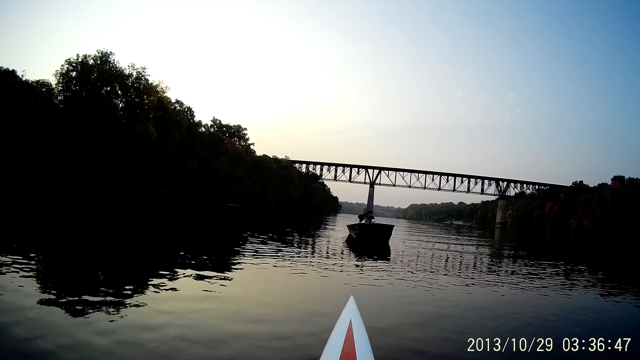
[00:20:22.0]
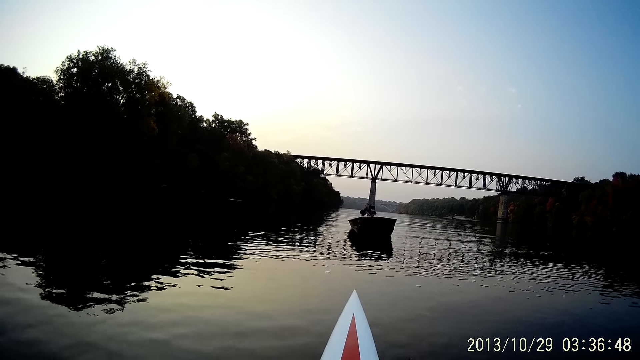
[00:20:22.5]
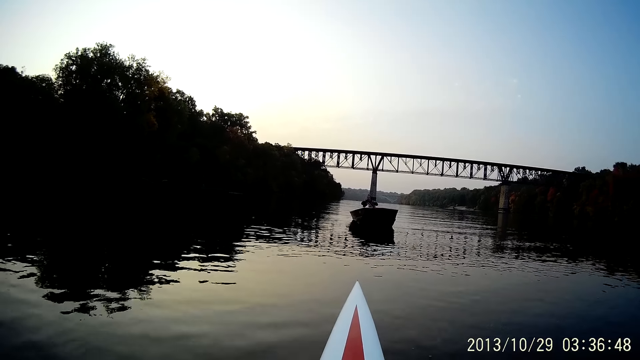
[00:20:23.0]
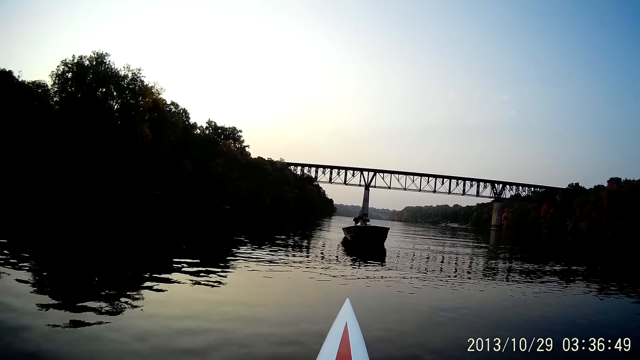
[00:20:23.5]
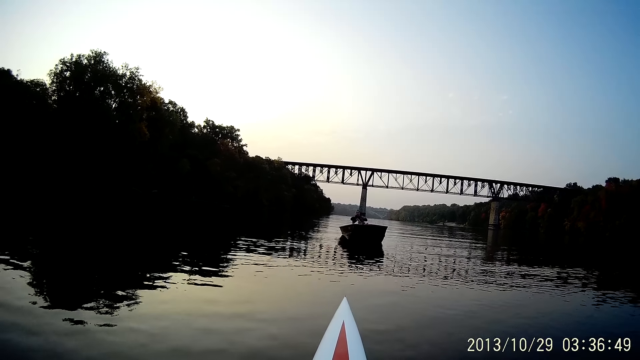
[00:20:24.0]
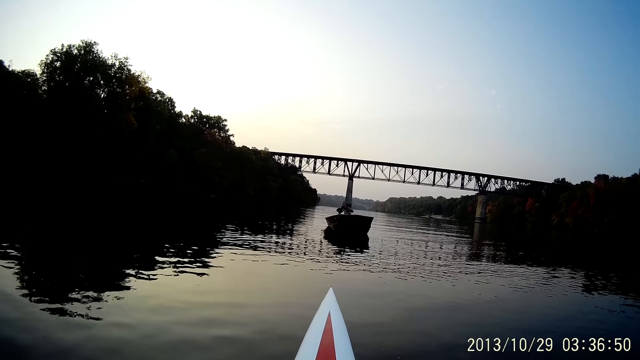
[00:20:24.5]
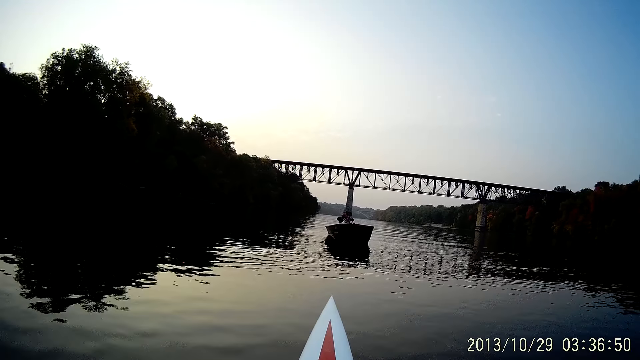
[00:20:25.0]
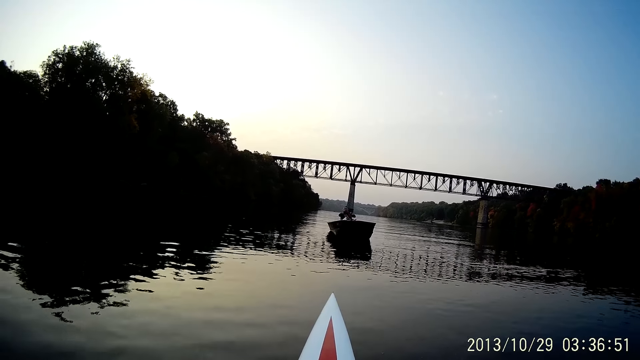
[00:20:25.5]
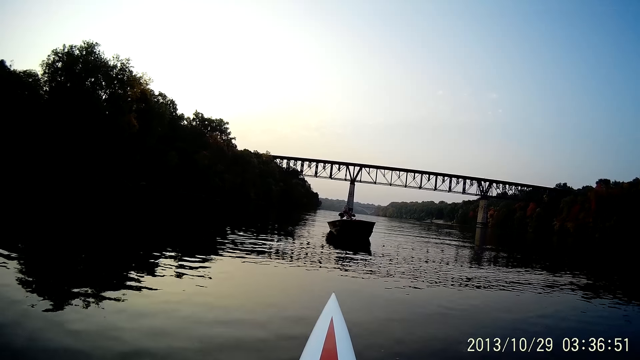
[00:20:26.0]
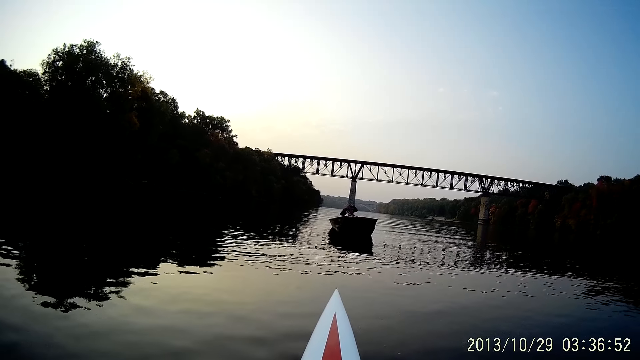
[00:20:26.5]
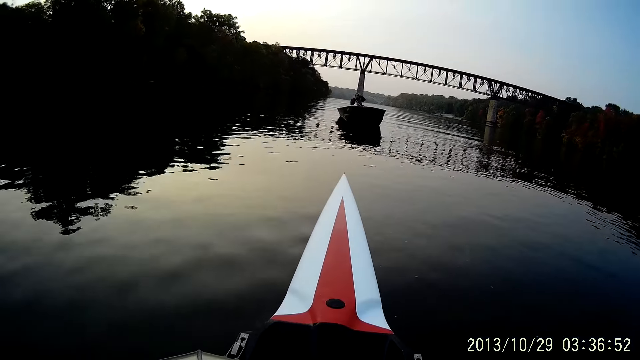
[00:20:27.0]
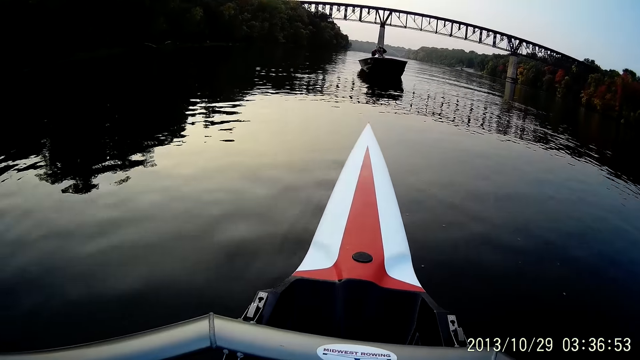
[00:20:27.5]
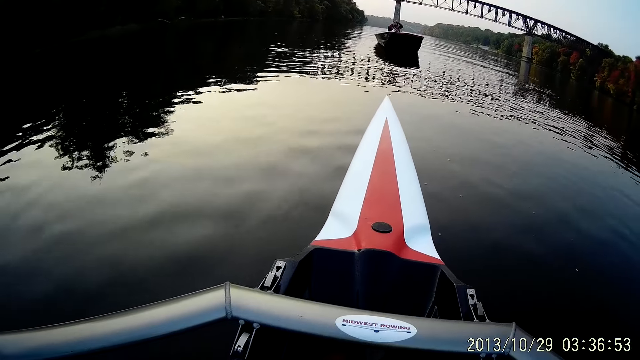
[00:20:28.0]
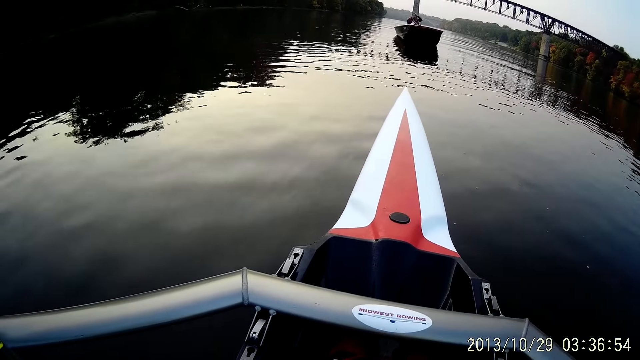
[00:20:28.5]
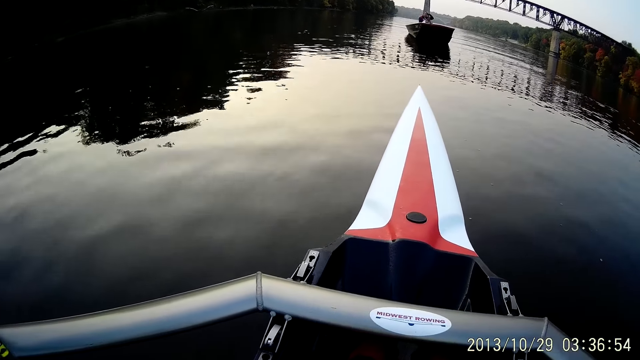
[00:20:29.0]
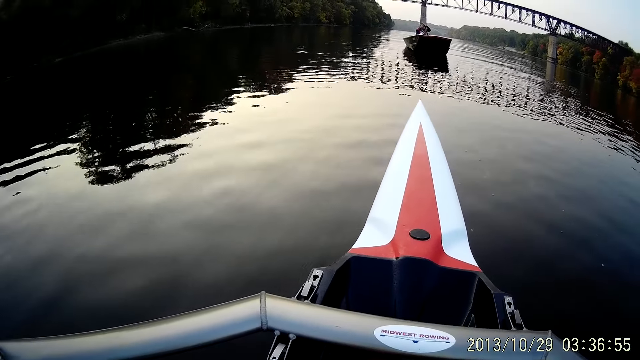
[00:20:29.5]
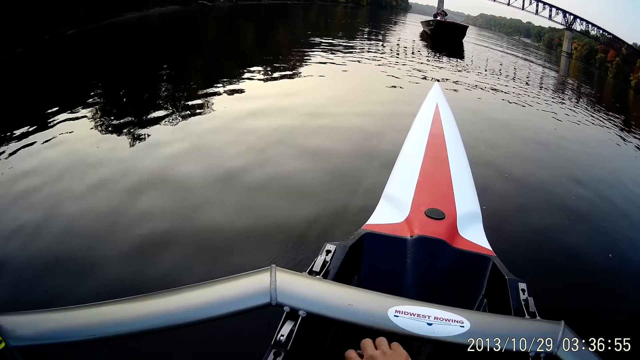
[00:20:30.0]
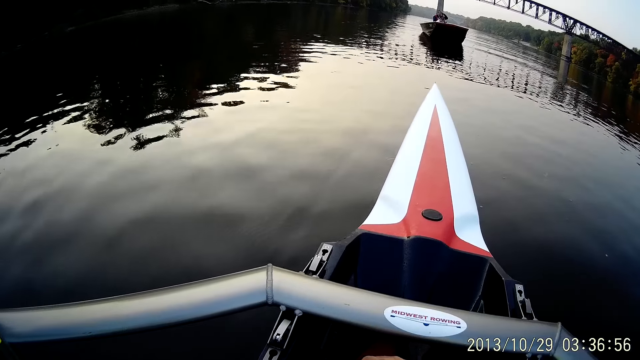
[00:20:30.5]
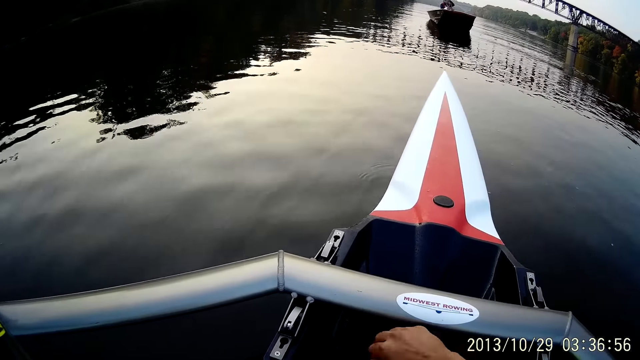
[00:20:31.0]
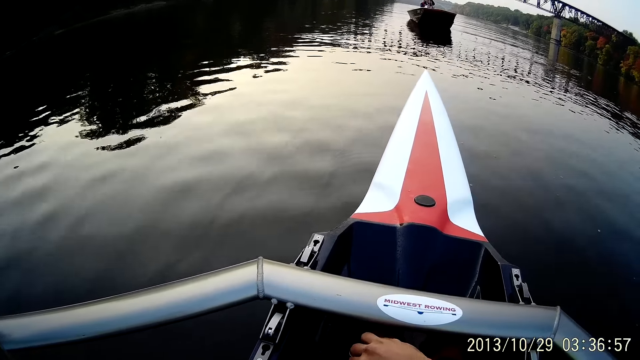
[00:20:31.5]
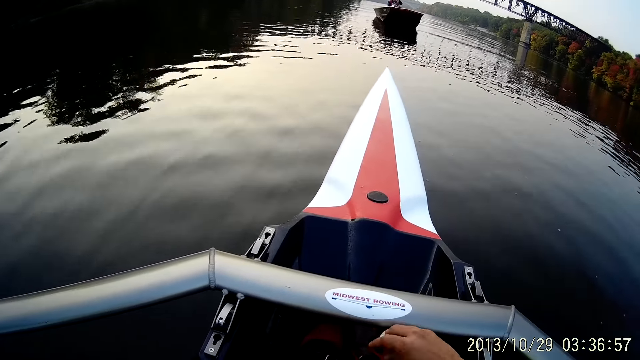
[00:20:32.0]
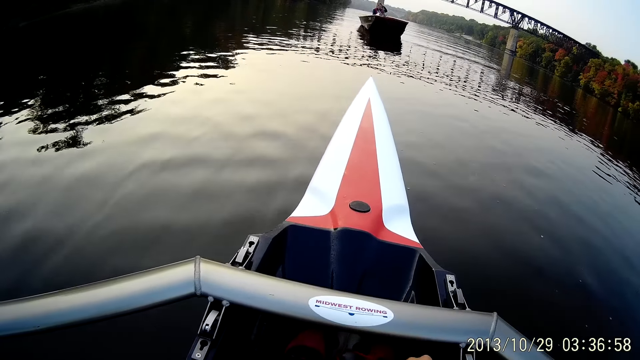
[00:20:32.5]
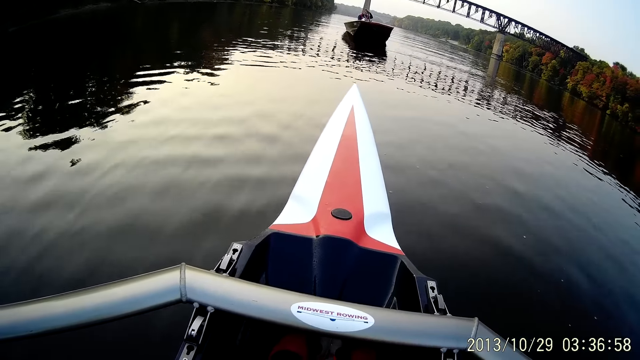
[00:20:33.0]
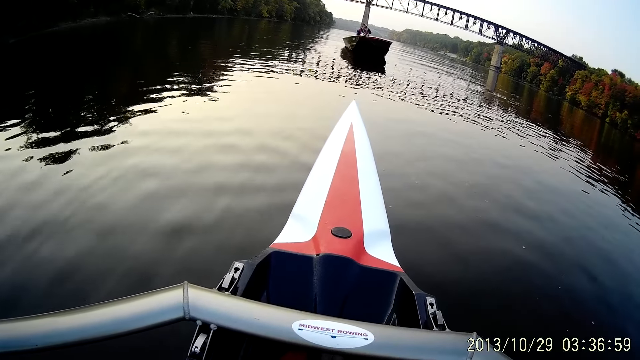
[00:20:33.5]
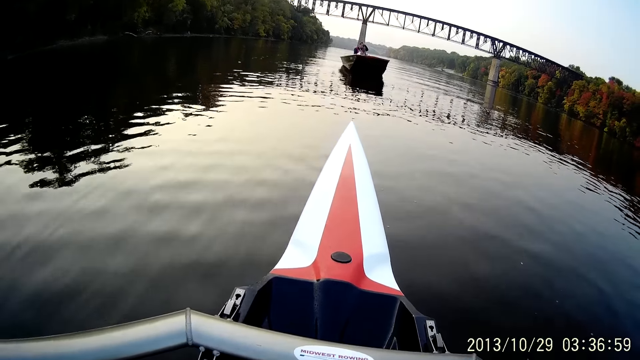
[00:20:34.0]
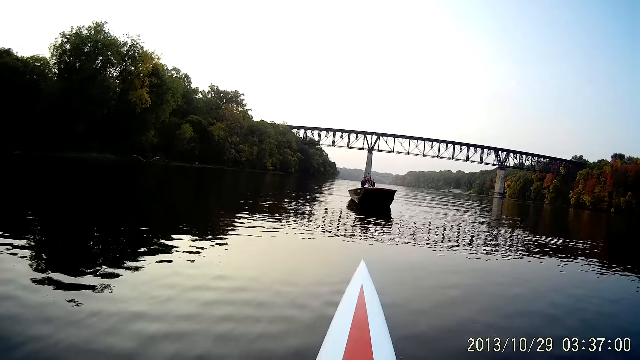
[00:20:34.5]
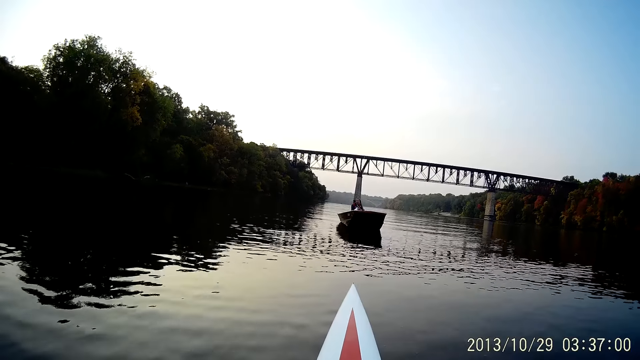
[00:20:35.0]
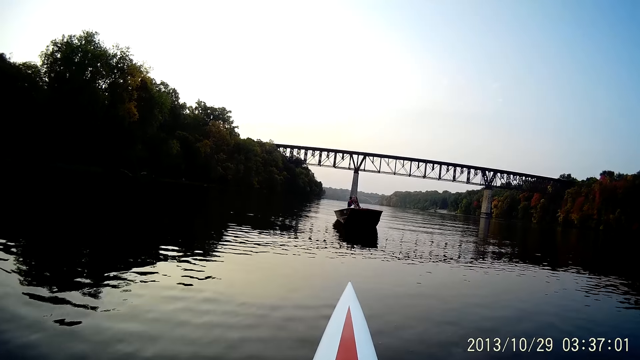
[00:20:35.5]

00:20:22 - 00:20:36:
The camera wearer rides a boat at the river.

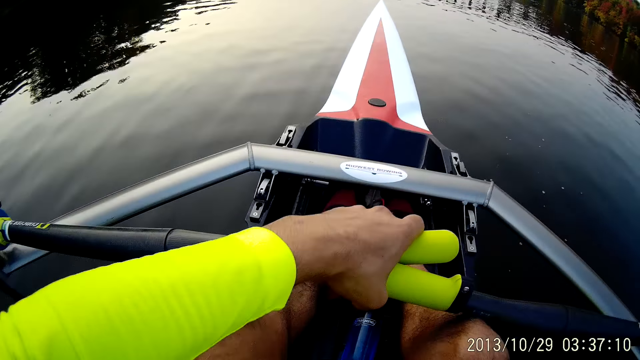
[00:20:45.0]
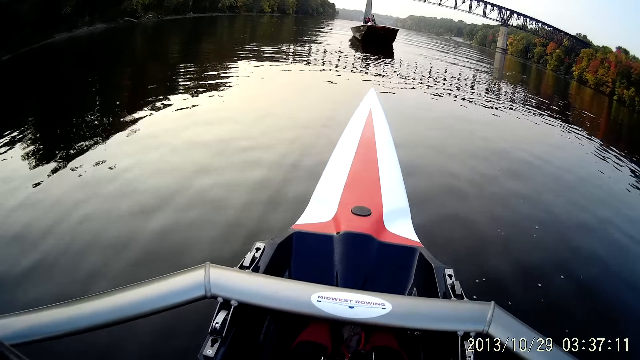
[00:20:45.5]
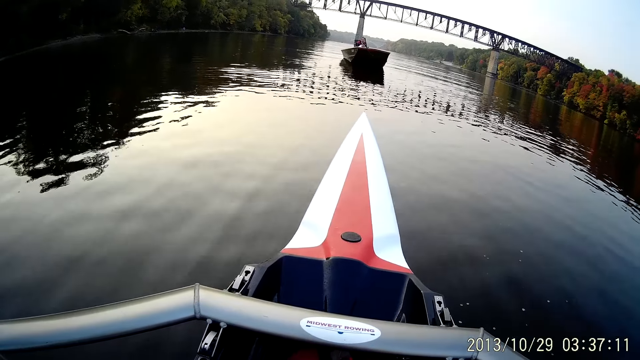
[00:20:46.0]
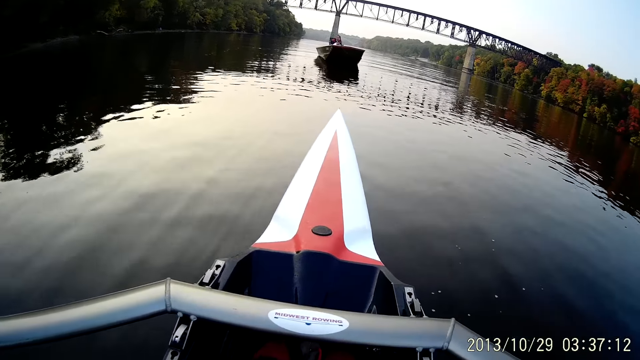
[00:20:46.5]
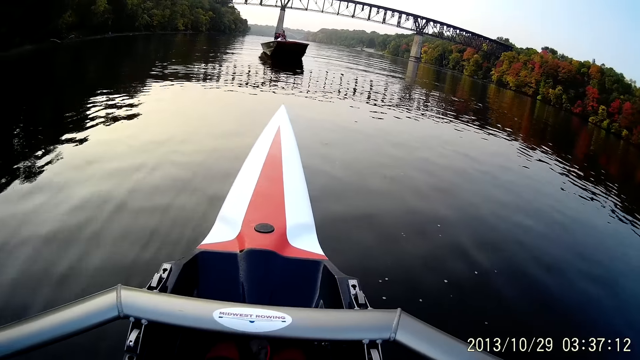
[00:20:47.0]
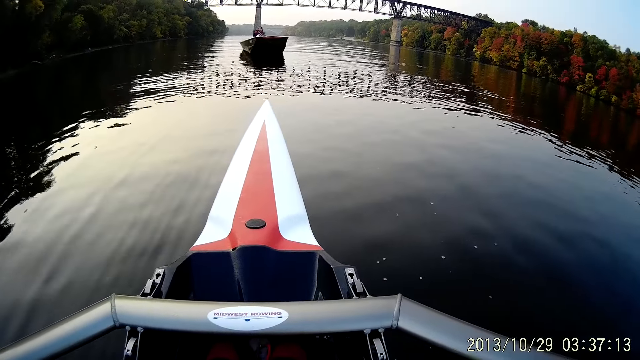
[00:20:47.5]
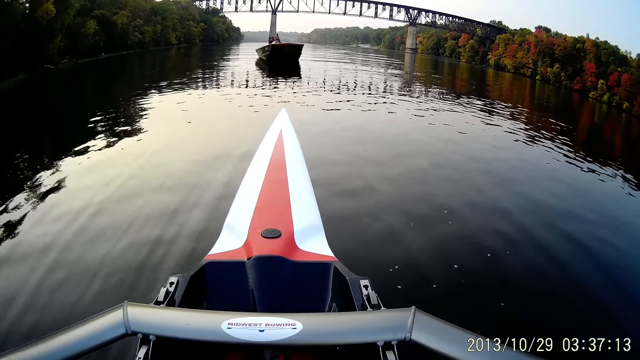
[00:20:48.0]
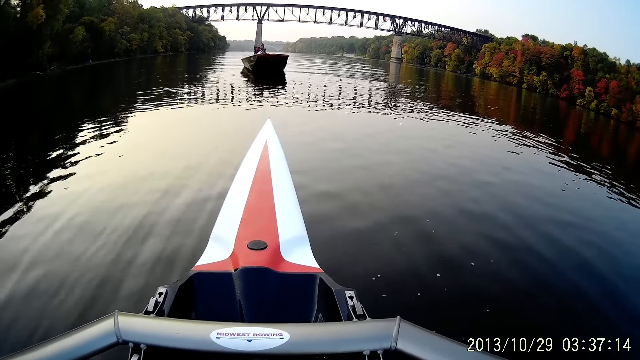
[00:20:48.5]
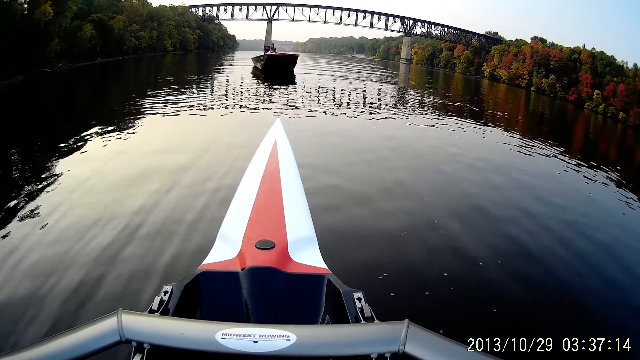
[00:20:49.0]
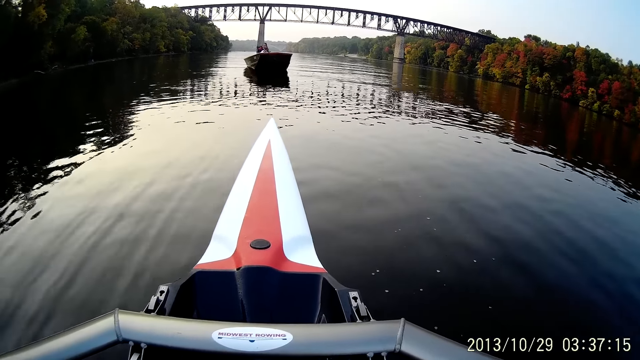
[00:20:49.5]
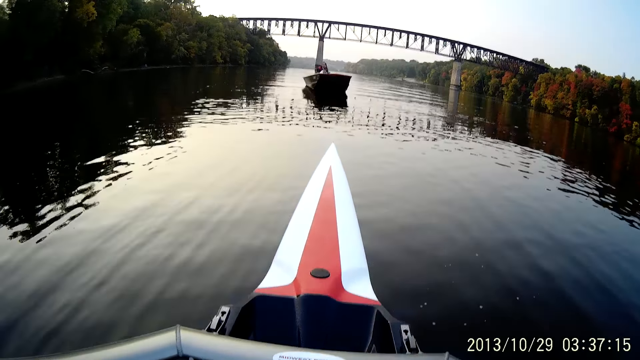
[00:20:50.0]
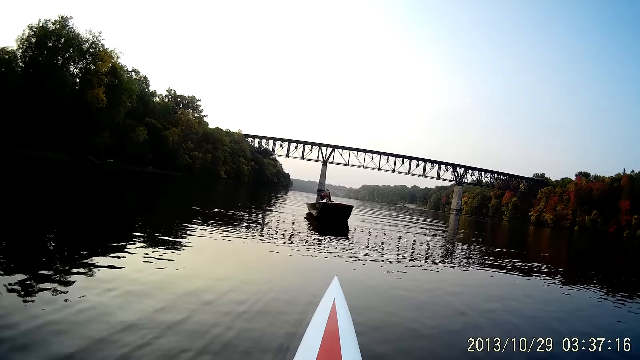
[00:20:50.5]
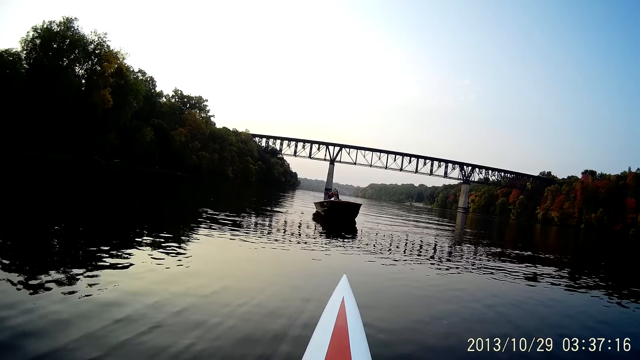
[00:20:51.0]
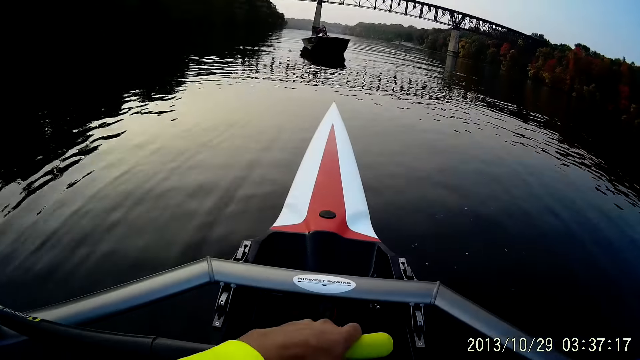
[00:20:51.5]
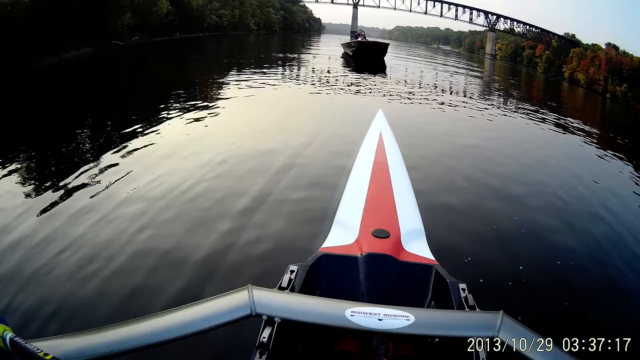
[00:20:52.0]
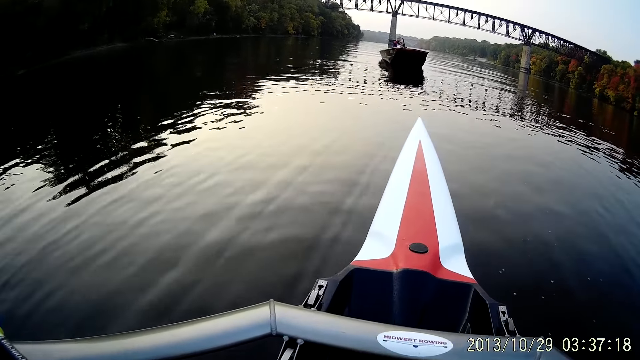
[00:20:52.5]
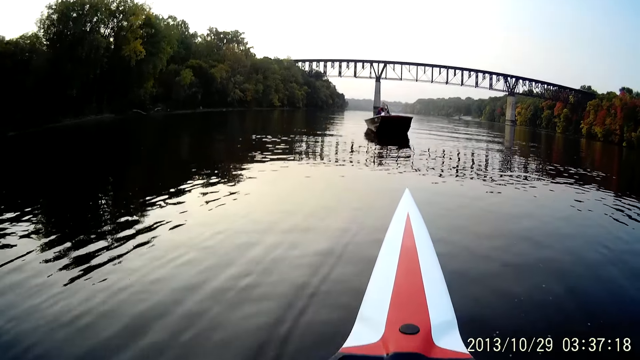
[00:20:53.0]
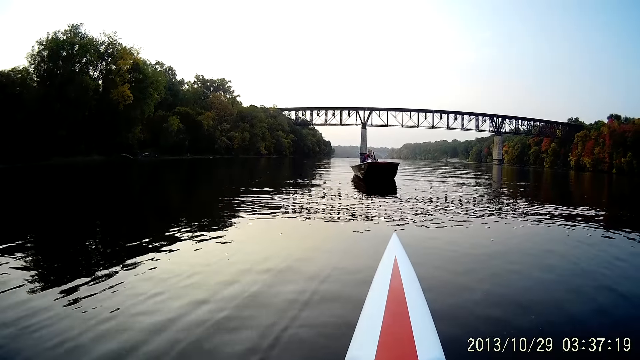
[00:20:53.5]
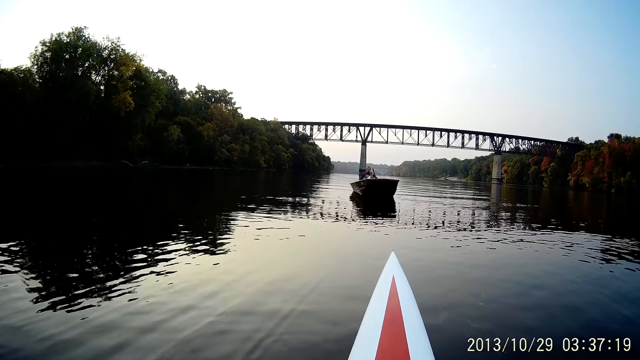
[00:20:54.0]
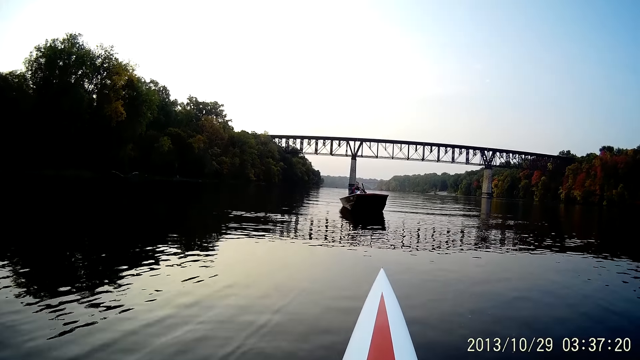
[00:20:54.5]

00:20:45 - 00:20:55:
The camera wearer steers the boat.
